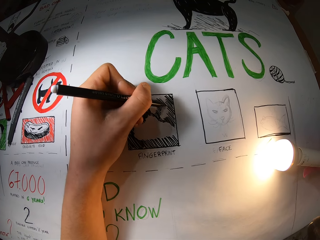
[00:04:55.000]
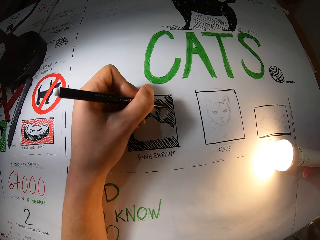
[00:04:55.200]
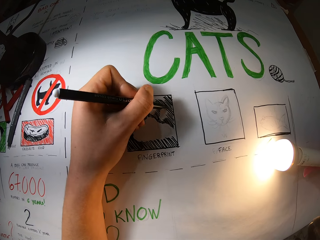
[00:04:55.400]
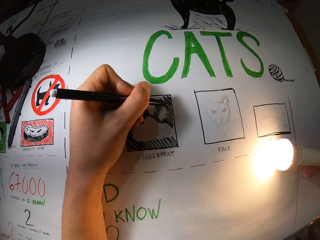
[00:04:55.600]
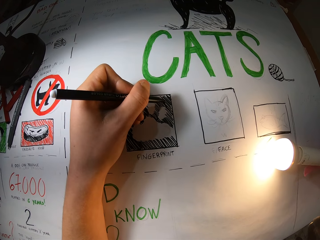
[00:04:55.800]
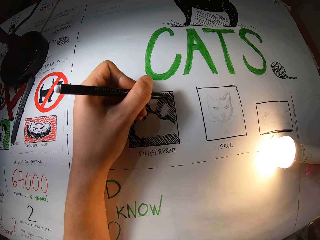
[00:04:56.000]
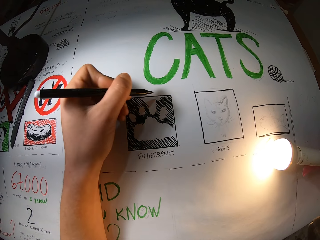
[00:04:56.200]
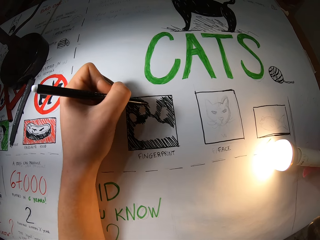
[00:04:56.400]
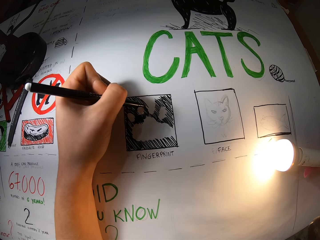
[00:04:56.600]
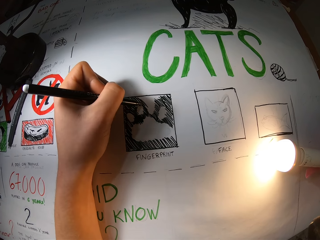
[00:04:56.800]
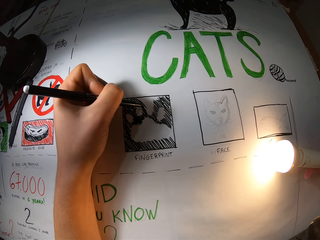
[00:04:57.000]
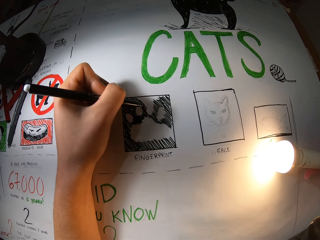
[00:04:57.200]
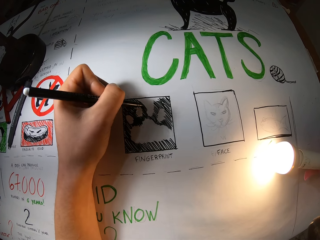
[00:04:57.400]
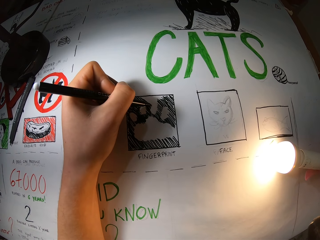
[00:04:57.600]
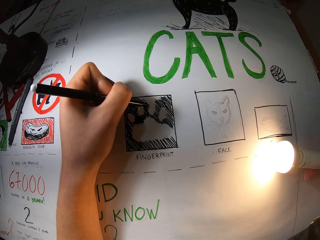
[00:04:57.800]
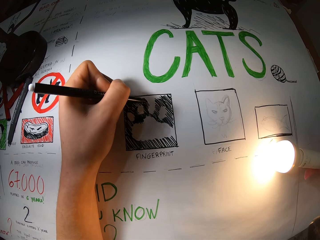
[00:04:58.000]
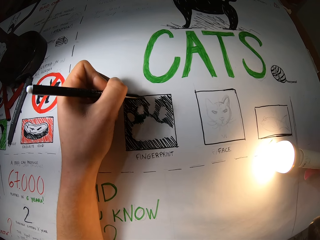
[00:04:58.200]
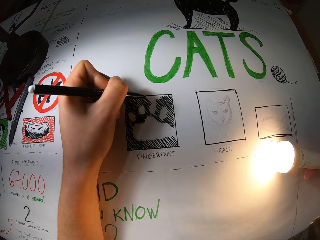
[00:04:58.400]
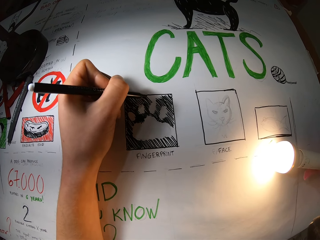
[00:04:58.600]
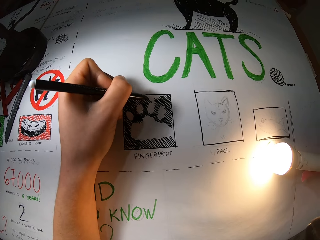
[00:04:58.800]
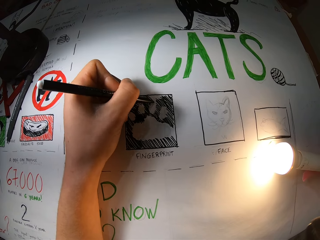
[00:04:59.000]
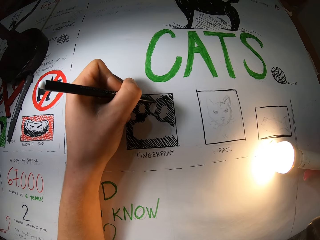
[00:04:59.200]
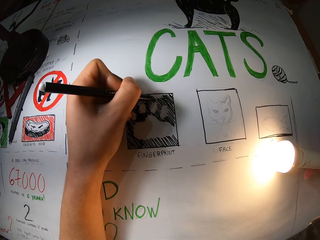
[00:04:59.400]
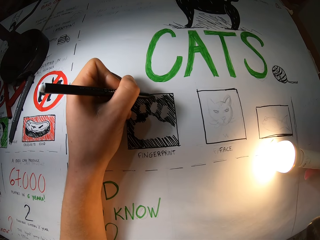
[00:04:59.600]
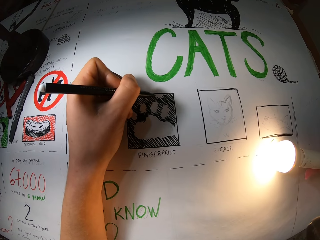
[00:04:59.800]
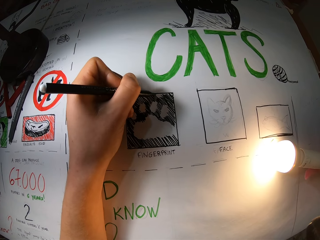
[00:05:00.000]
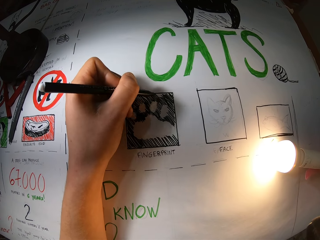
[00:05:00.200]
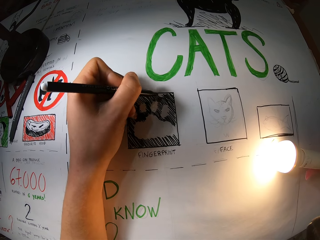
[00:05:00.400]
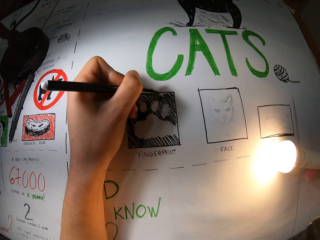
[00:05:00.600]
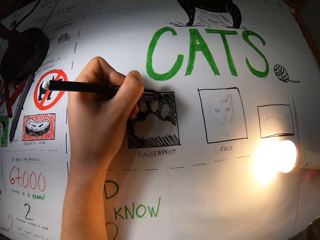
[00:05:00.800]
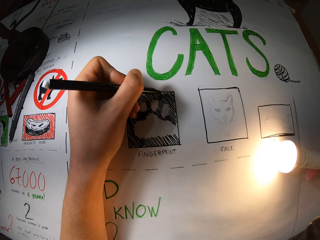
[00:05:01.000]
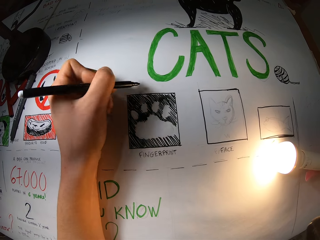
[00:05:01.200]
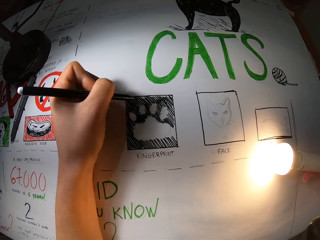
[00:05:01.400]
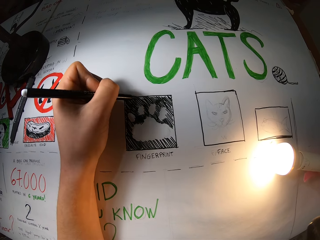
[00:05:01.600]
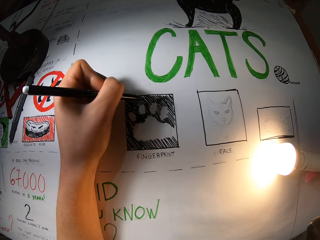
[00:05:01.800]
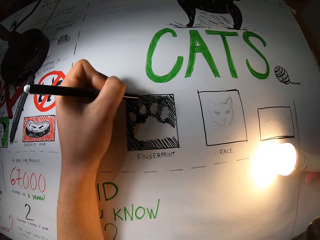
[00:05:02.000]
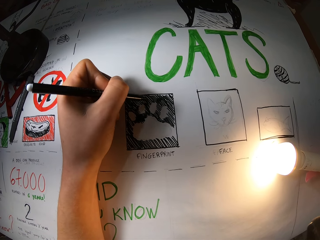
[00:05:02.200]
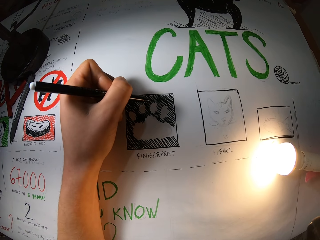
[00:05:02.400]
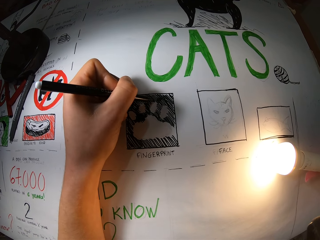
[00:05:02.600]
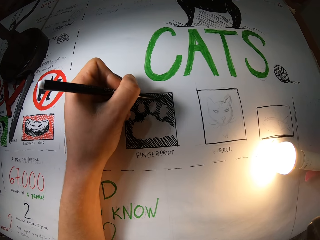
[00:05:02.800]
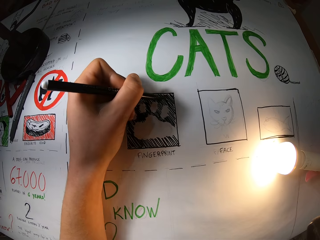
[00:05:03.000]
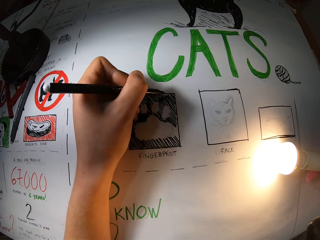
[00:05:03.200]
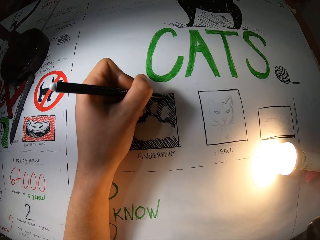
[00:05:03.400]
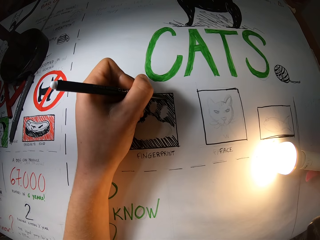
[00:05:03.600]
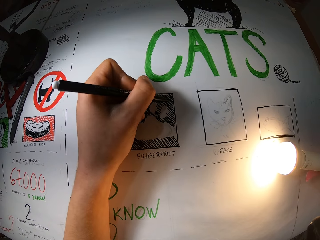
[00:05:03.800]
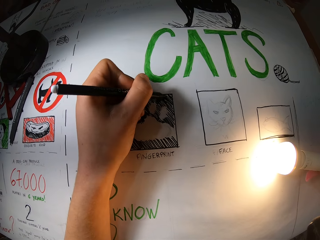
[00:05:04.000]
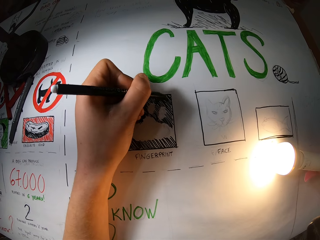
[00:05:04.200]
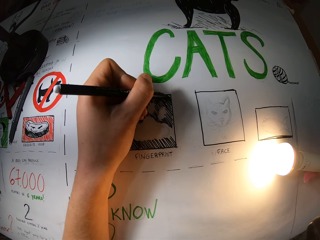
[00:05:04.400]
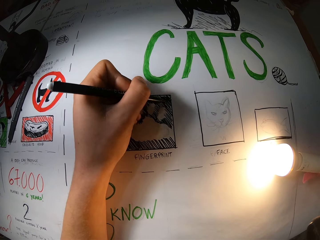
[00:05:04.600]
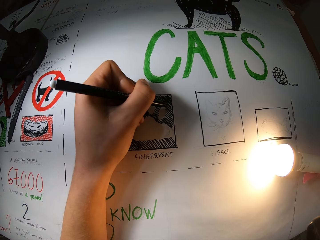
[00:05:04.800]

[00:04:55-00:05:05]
The camera wearer draws on the drawing paper. They draw on the drawing paper repeatedly.

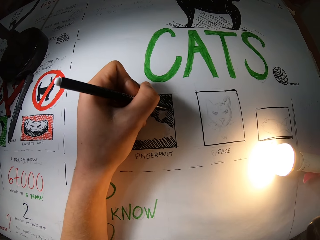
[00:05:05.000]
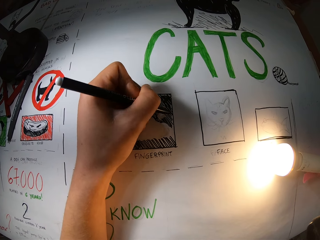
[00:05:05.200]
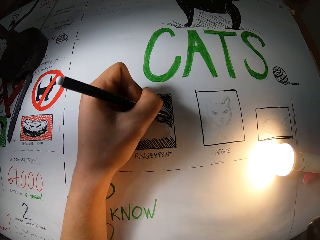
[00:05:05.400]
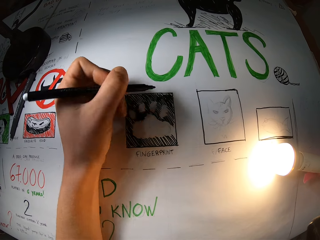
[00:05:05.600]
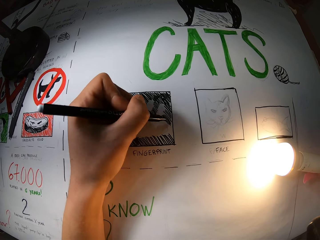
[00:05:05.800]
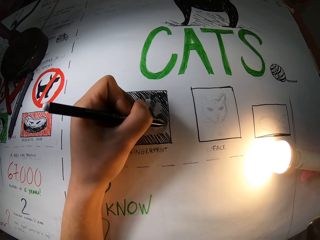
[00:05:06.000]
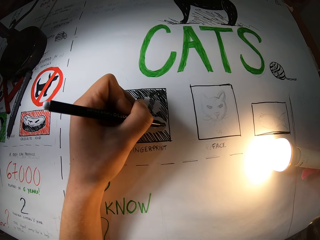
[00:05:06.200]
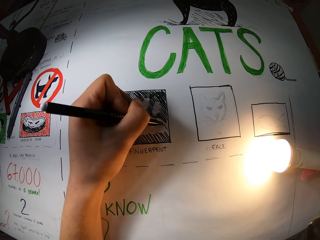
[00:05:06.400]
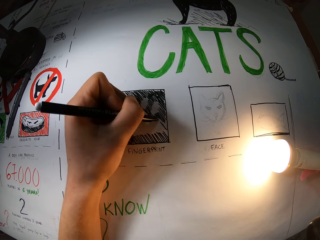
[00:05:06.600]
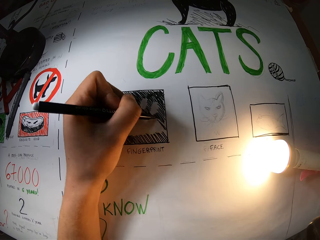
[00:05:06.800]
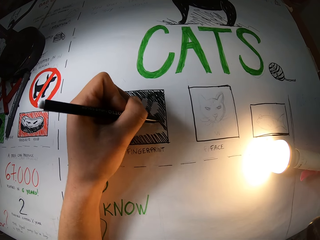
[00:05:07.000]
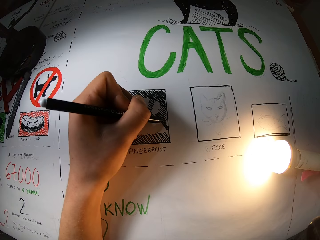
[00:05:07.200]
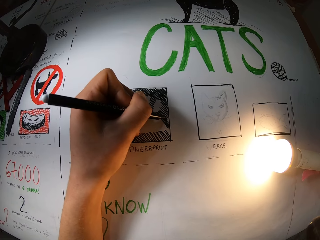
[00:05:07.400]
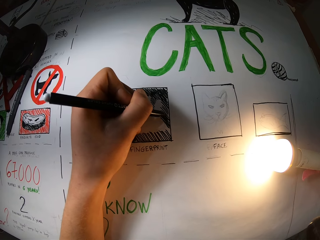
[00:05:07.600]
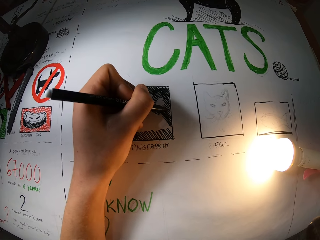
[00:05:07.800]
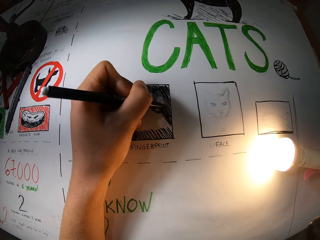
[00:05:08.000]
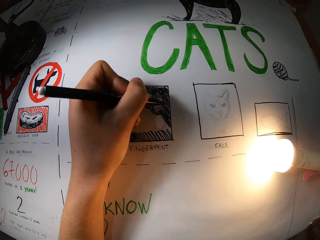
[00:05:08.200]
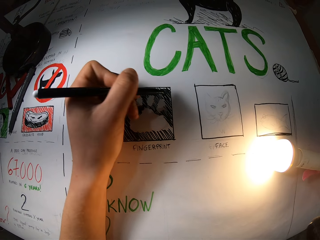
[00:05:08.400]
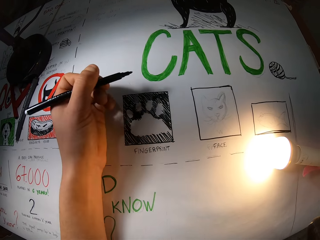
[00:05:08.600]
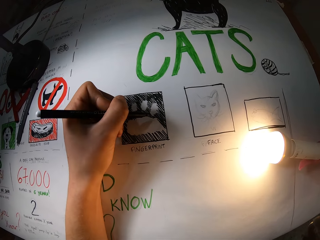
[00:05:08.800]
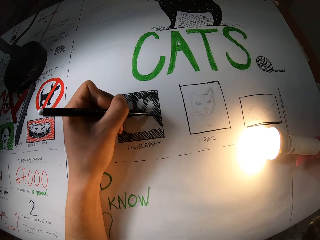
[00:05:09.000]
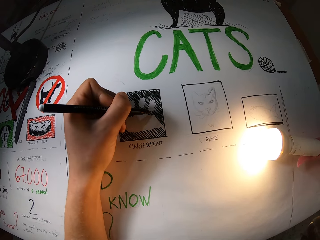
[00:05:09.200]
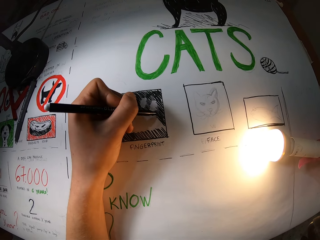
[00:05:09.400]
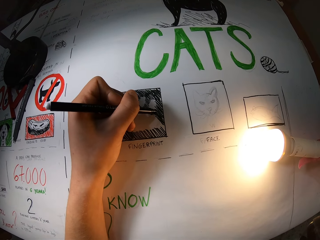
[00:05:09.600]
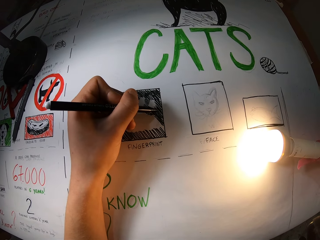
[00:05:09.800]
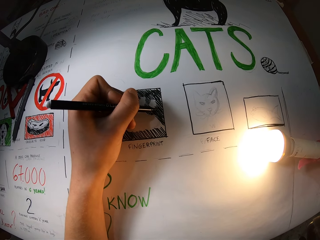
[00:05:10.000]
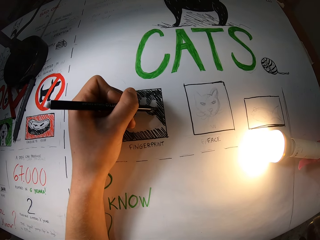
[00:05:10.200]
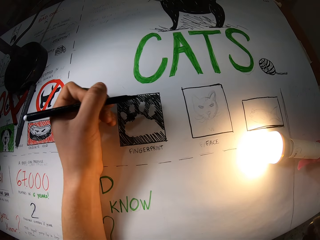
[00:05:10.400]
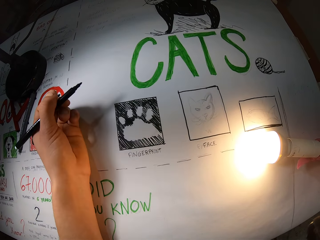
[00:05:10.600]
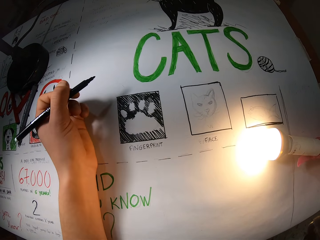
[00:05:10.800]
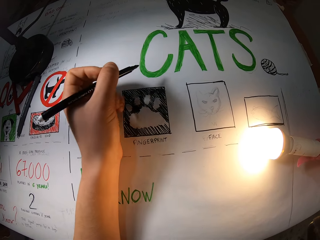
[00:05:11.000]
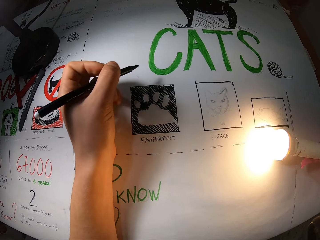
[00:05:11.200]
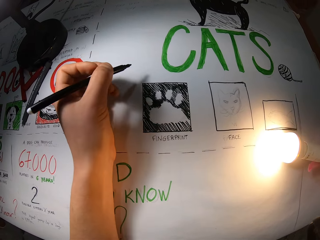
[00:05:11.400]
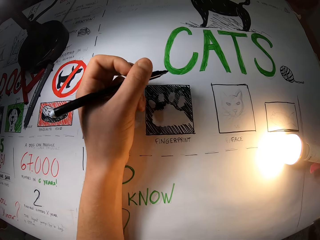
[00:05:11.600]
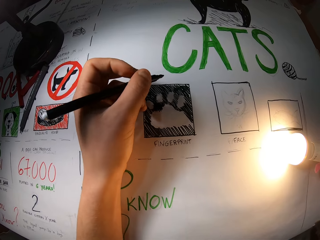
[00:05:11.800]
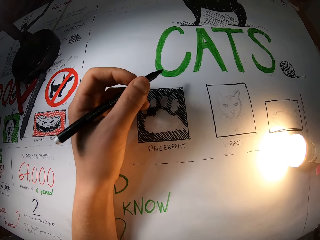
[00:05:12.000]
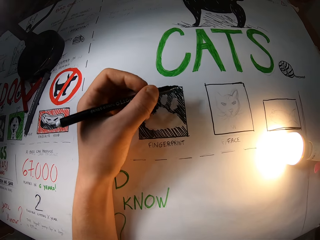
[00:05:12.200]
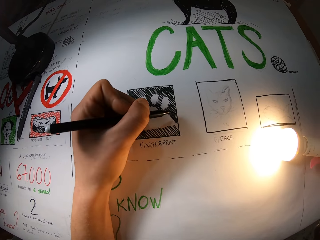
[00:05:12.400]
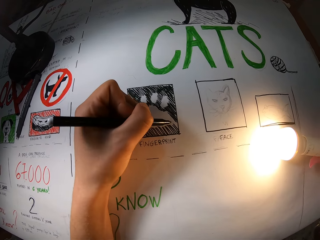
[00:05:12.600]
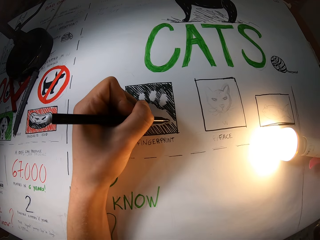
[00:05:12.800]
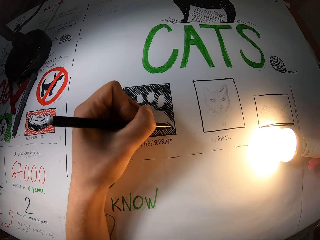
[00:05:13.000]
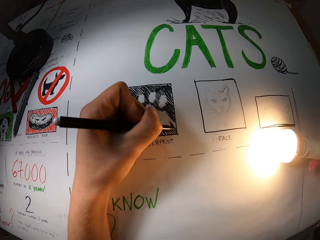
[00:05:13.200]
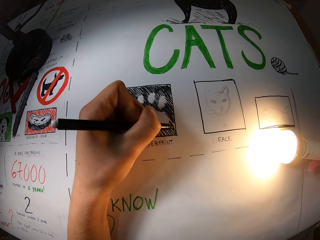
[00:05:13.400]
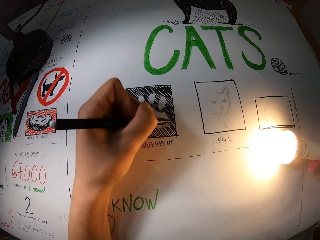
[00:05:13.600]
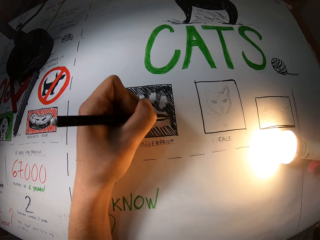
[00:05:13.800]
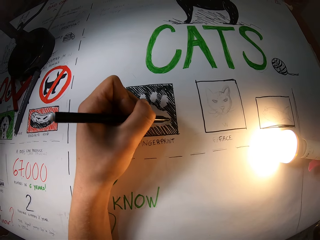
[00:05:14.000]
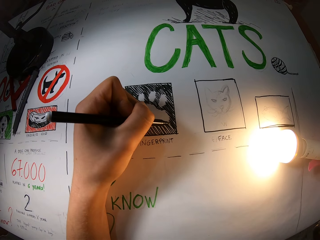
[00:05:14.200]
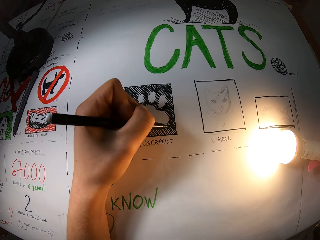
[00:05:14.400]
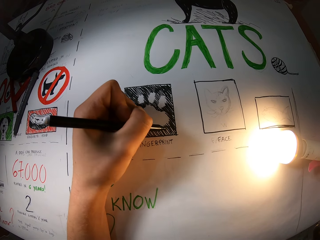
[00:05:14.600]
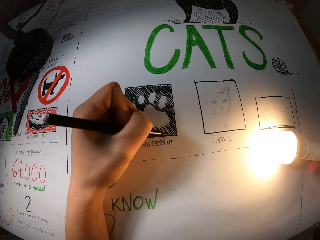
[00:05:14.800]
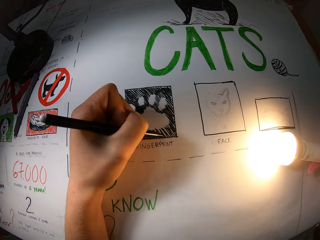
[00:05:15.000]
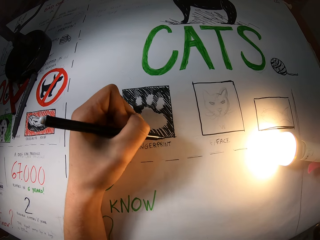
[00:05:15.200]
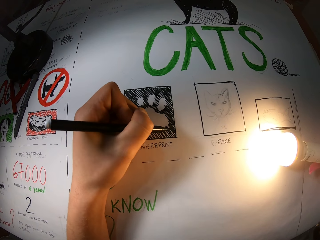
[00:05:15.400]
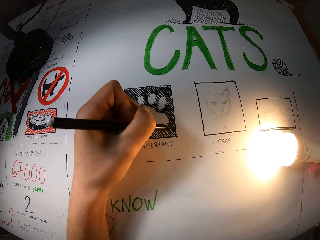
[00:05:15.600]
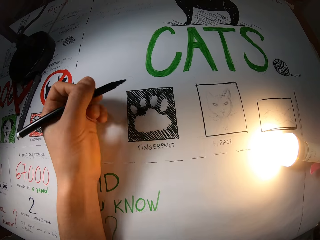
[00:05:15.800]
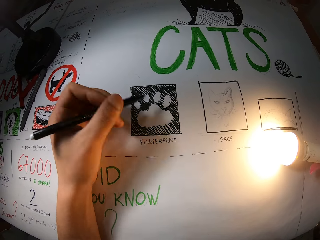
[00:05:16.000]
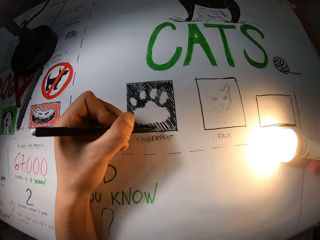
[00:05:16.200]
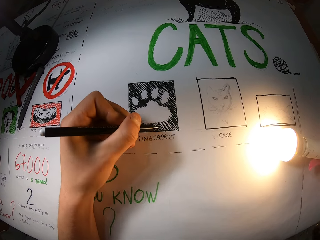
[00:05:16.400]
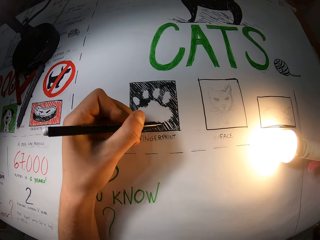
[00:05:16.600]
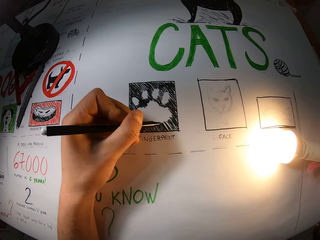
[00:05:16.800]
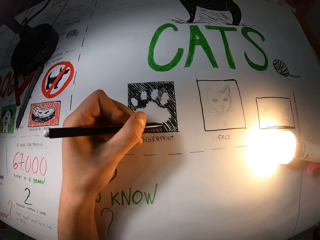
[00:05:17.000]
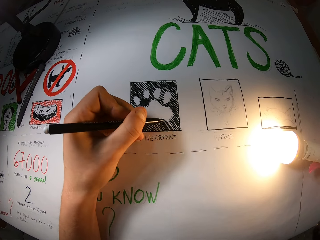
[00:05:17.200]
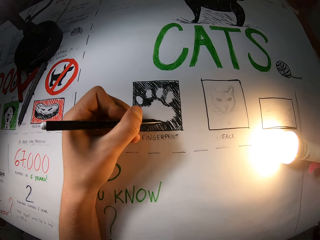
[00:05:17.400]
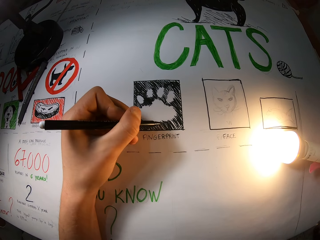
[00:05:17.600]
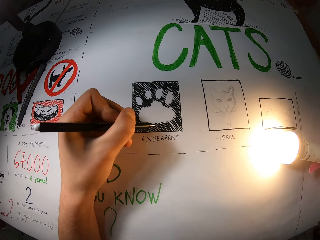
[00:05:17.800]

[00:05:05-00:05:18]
The camera wearer draws on the drawing paper. They draw on the drawing paper again. They hold the pen with the left hand. They draw on the drawing paper. They draw on the drawing paper again.
